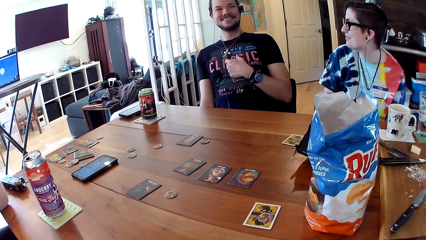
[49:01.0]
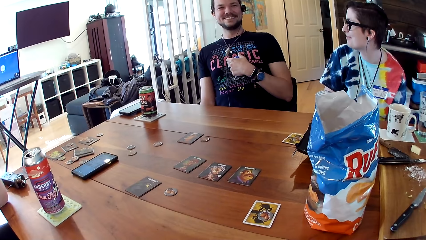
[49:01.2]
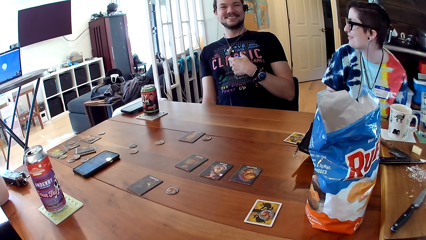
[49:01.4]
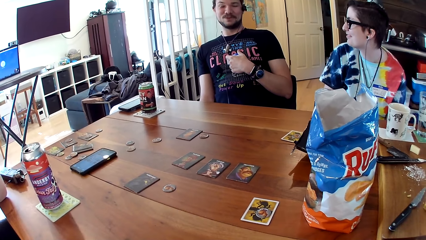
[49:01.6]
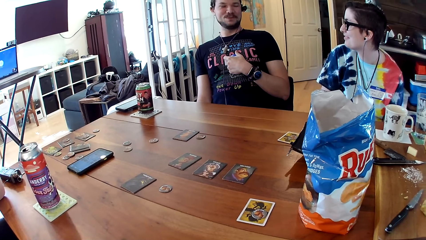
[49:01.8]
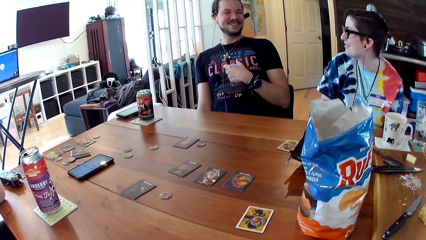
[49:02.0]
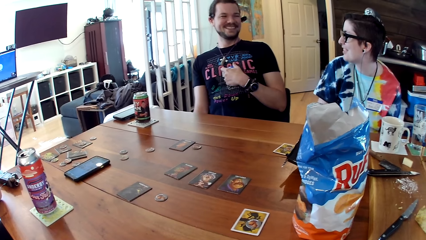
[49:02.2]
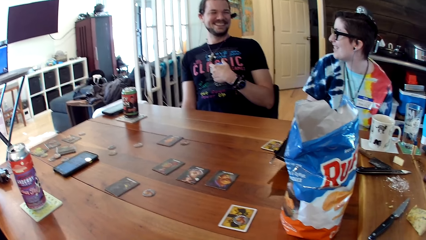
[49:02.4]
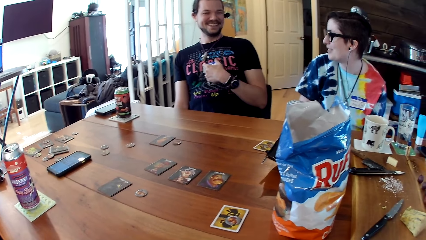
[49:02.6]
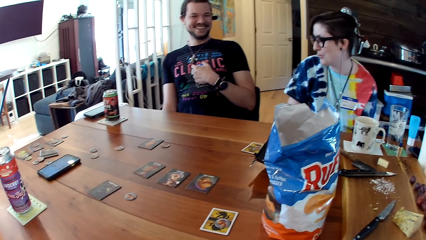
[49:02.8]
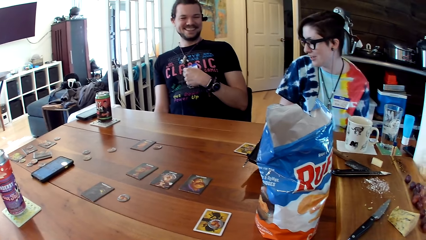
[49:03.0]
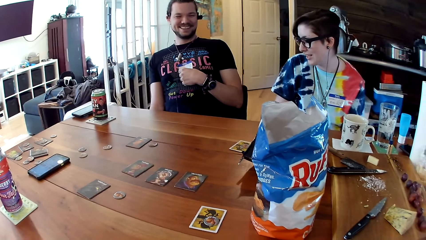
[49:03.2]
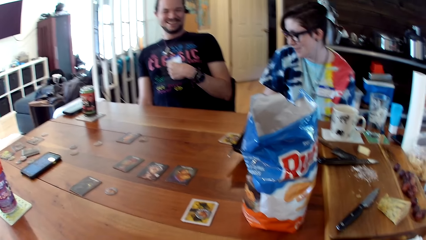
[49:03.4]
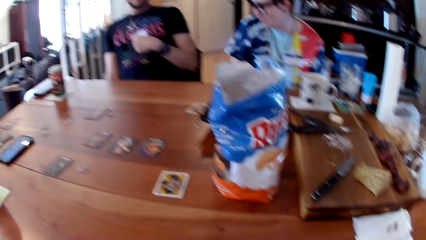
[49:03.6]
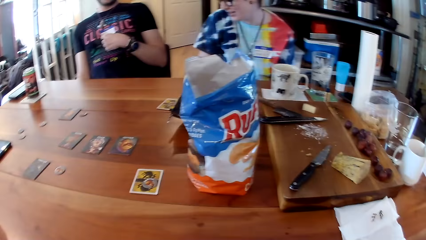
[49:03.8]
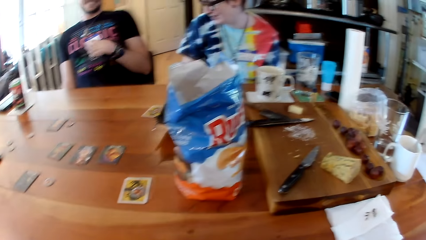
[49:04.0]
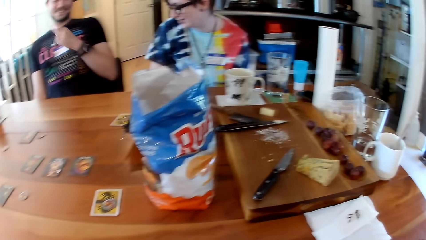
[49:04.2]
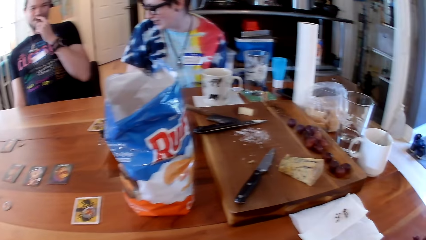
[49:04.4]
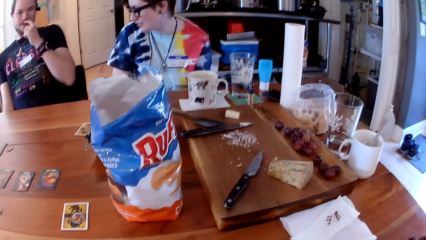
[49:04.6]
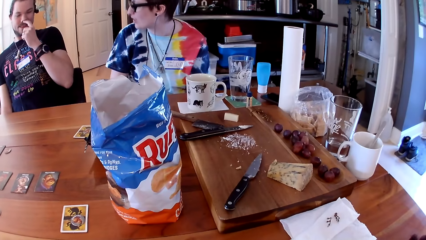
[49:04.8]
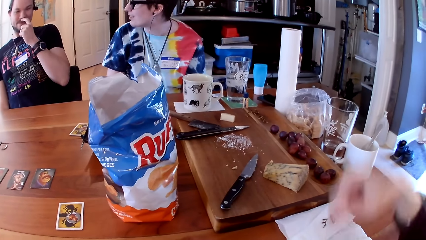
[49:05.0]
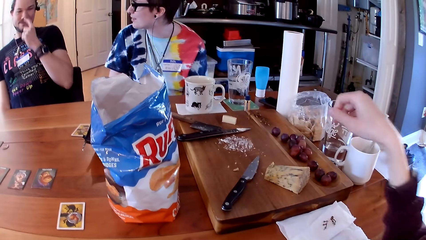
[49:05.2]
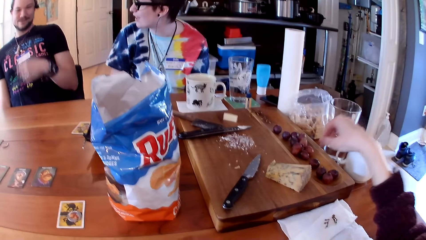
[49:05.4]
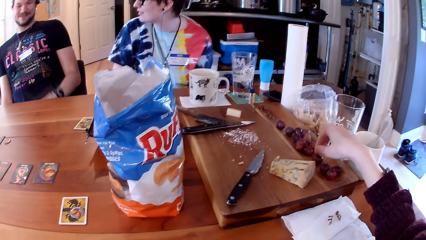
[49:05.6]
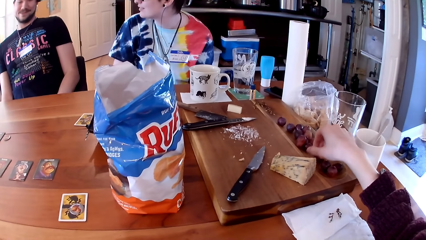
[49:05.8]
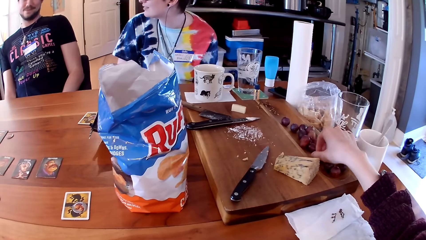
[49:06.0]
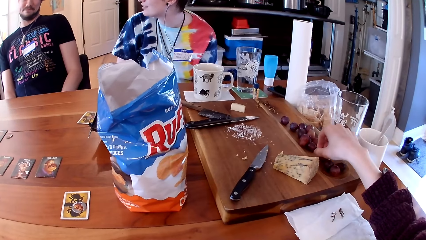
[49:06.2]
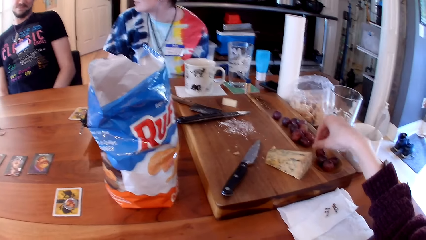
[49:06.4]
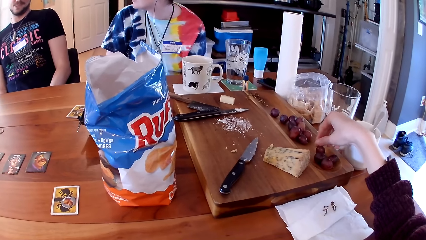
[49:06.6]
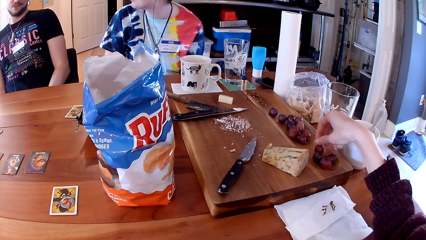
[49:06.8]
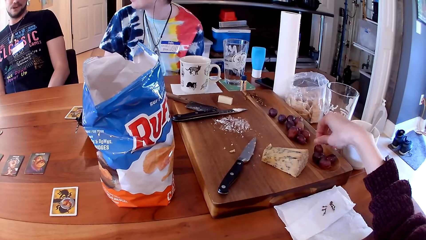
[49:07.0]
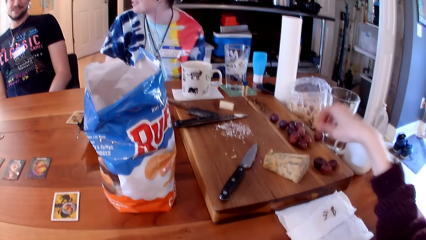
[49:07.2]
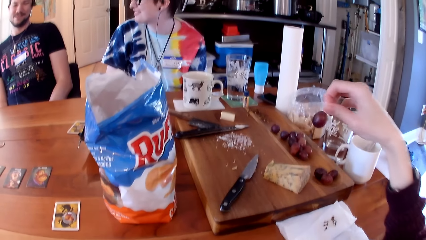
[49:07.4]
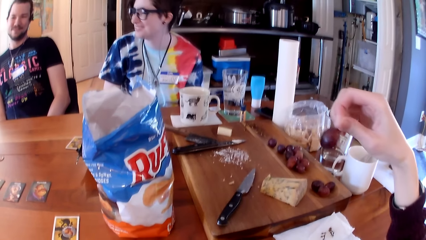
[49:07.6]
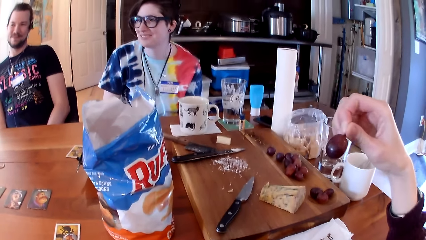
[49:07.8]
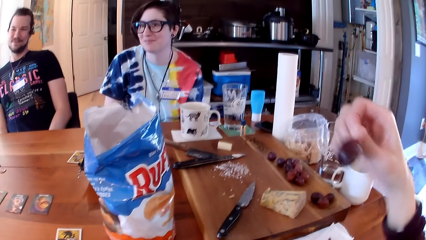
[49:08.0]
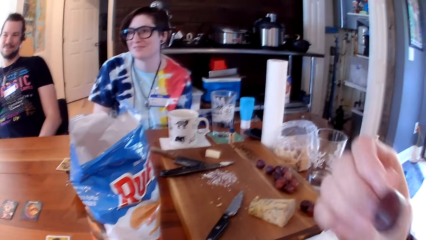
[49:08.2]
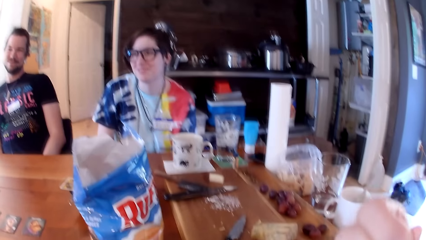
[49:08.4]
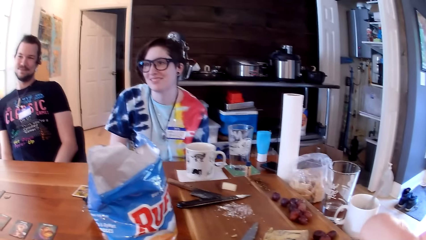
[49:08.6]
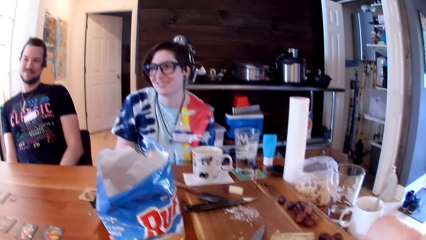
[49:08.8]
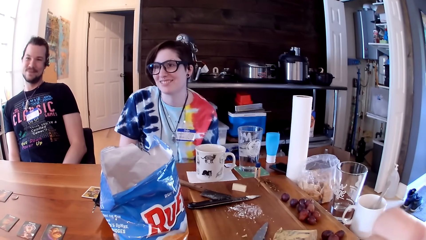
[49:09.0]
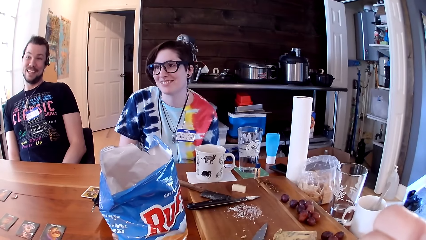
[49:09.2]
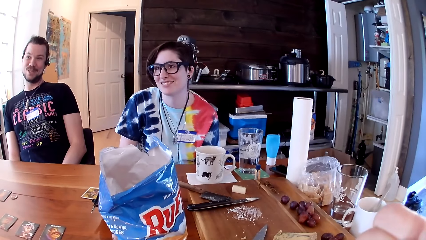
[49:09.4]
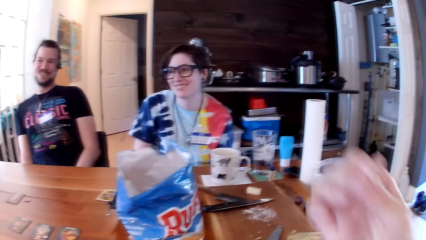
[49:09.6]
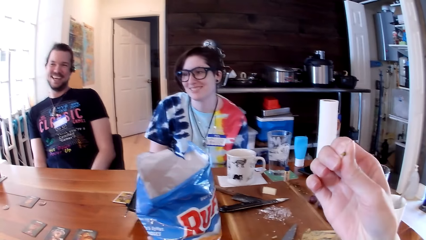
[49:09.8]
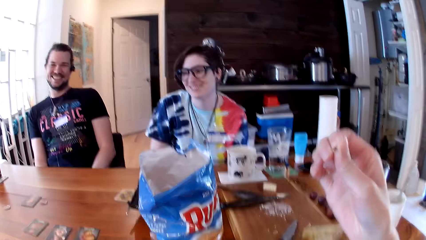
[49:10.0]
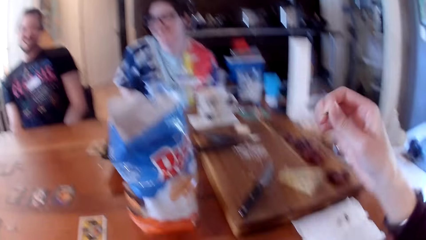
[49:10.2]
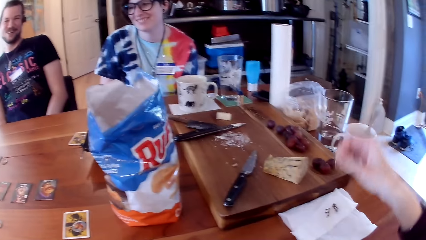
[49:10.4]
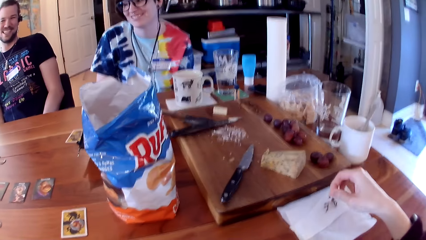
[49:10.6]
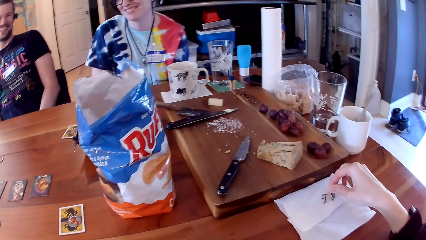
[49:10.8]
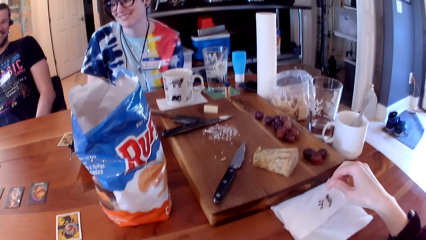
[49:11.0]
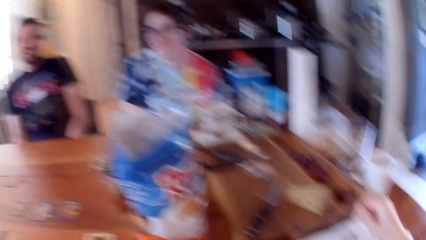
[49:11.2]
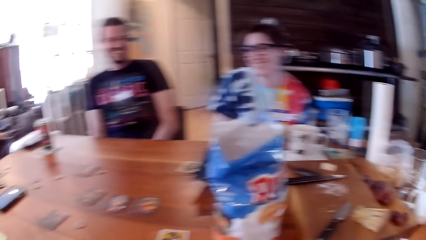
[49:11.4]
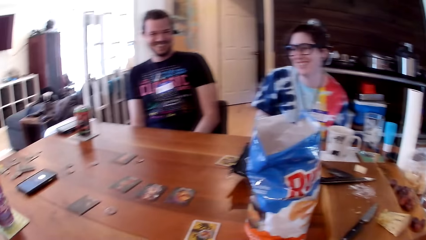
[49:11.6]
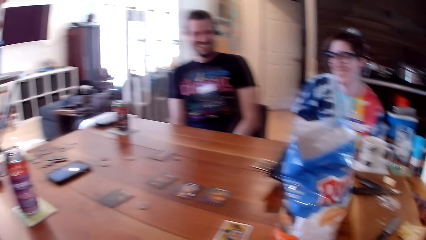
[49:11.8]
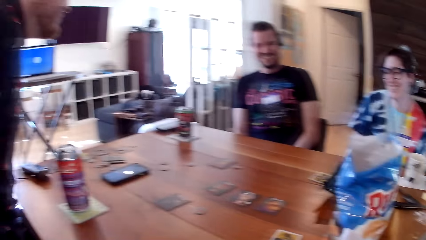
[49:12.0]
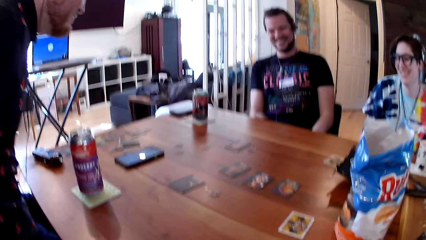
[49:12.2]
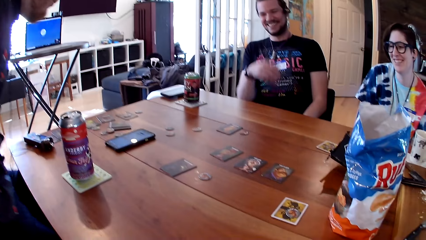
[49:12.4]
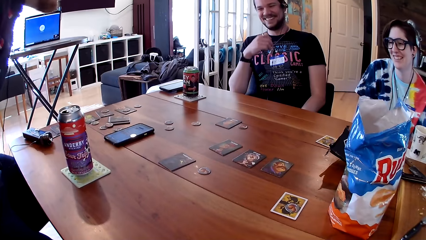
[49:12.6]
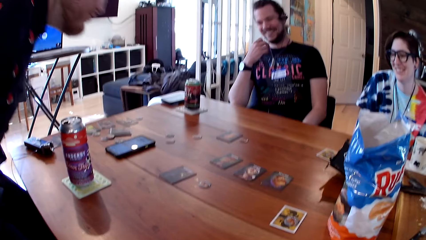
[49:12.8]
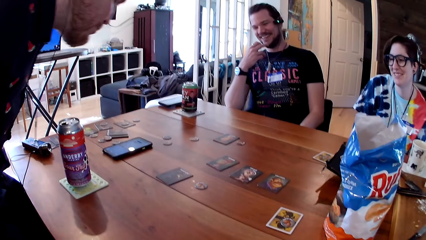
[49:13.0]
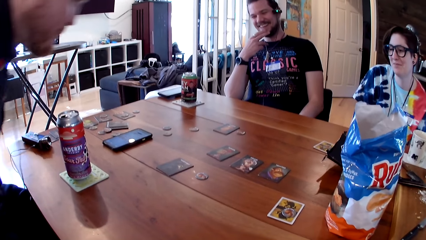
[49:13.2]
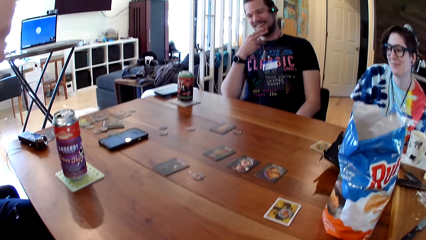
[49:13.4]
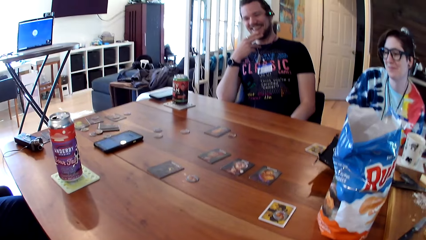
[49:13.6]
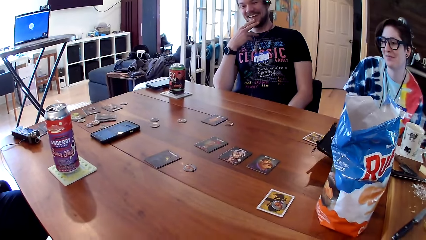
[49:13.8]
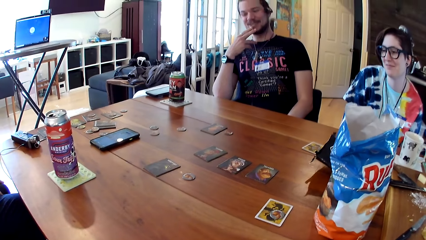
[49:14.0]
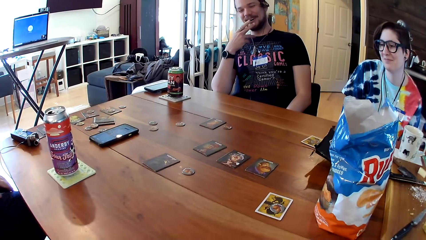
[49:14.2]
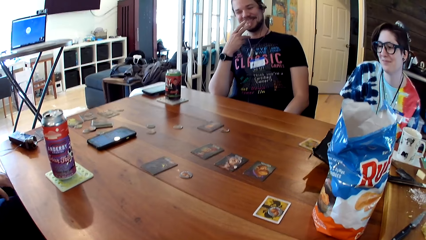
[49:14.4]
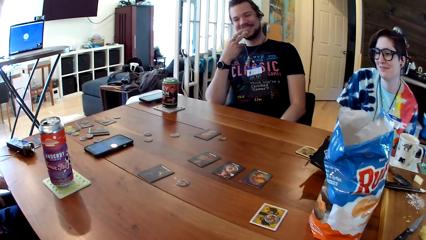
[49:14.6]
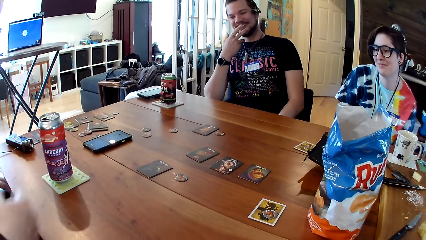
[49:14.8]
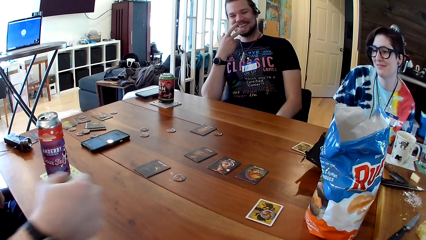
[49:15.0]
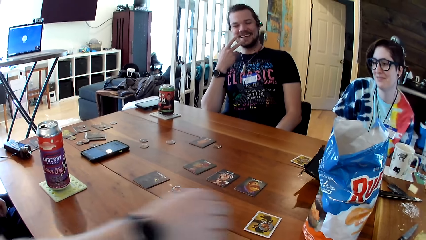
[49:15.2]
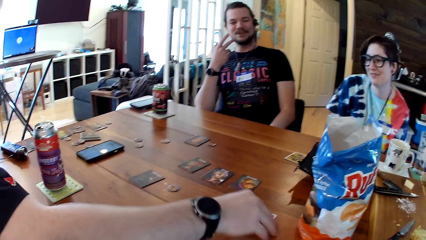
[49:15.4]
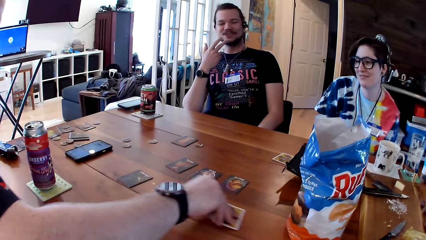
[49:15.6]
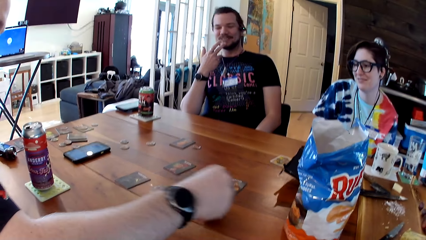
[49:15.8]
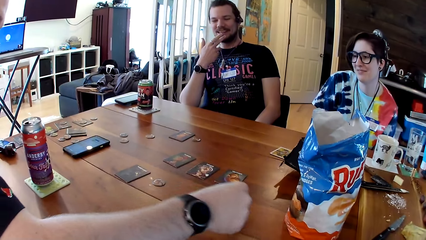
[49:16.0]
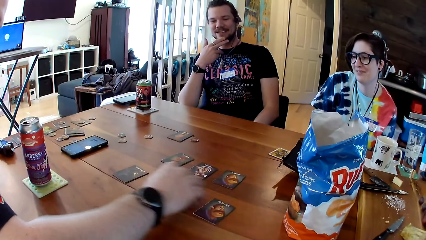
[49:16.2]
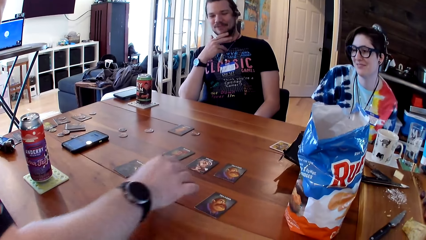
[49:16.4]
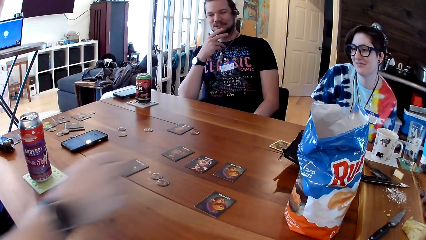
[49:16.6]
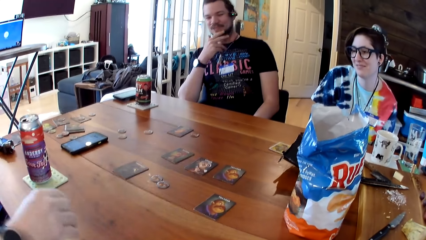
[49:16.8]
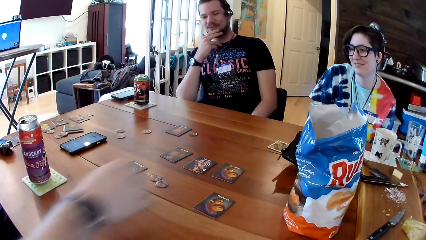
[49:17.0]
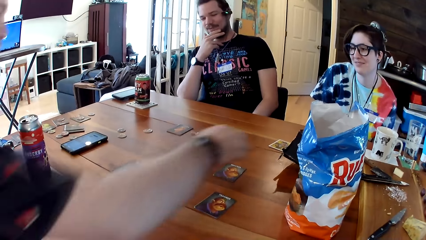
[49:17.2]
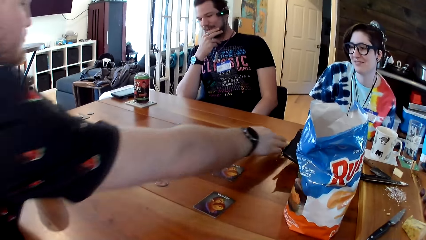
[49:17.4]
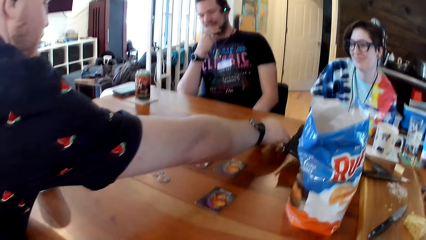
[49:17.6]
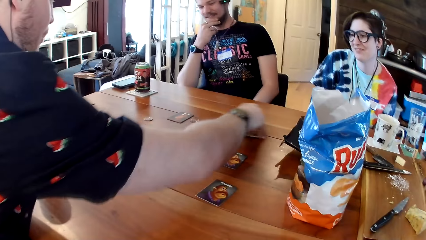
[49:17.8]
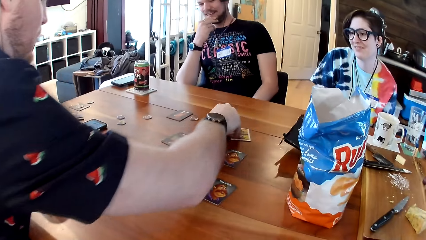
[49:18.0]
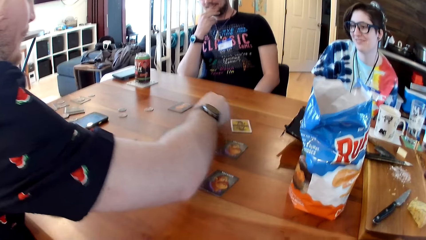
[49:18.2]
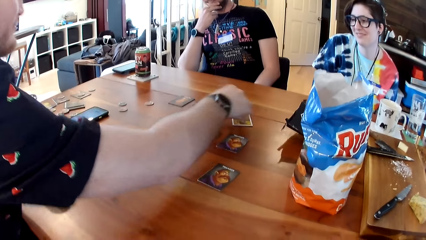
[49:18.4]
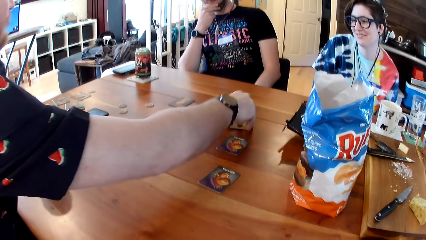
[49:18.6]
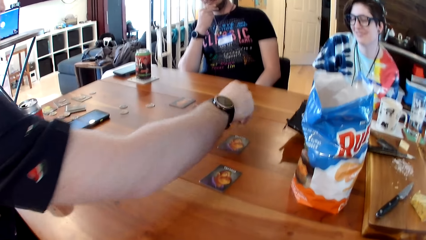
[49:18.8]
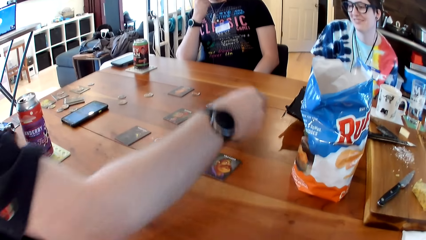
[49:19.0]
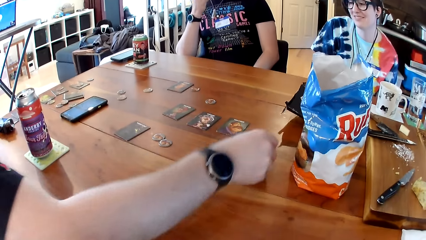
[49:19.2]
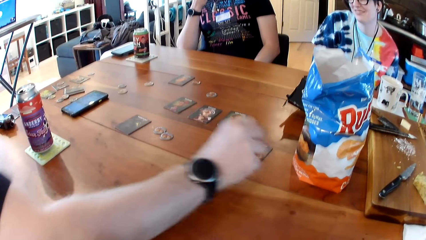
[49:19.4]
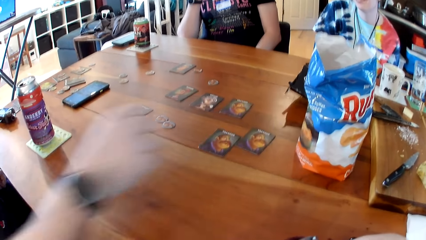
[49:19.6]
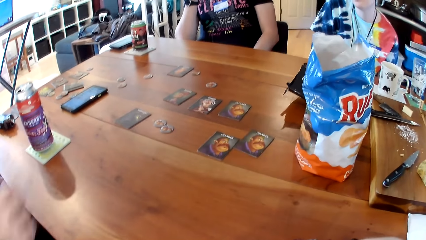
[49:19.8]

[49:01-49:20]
The camera wearer looks around and lifts her hand up. She takes a grape from the table with her right hand. She holds the grape and lifts the grape up. She eats the grape with her right hand. She drops the grape stem on a serviette with her right hand. She moves her hand down. She moves a rachis on a paper, lifts her hand up, and looks around. The man opens the card on the table with his right hand, touches the coin on the table with his right hand, removes the coin from the card on the table with his right hand, adjusts the position of the card on the table with his right hand, and opens the card on the table with his right hand.
